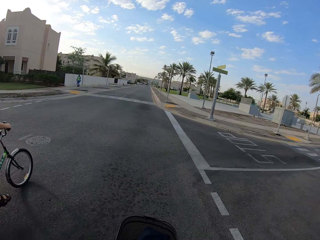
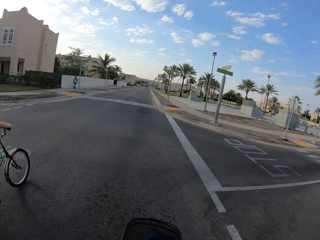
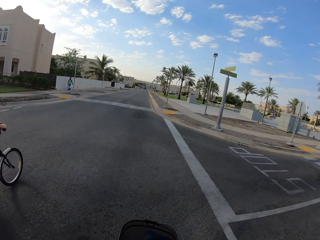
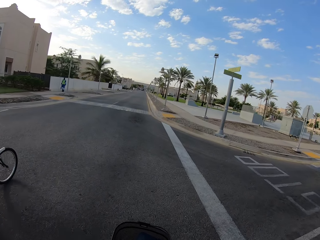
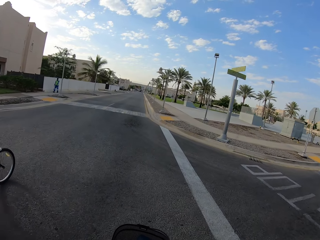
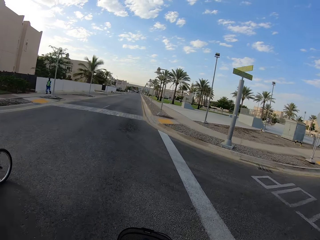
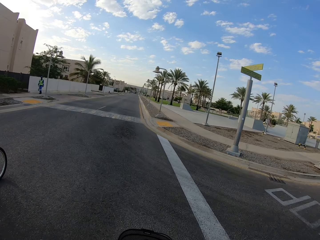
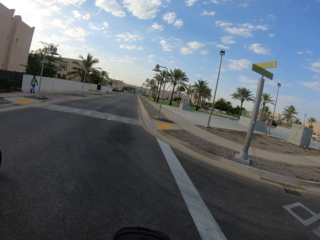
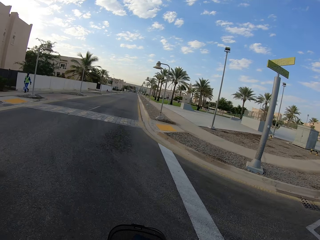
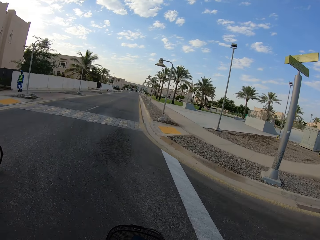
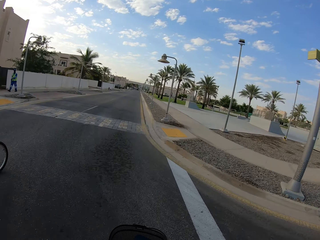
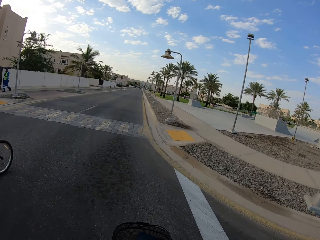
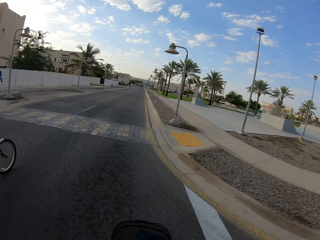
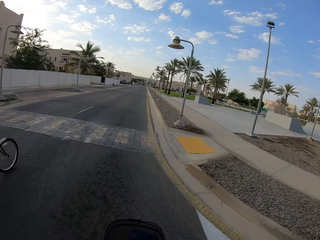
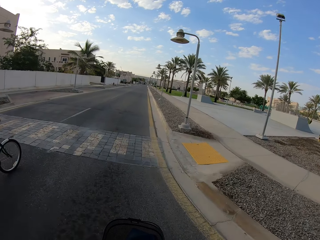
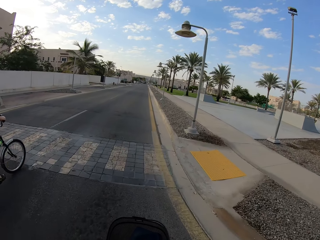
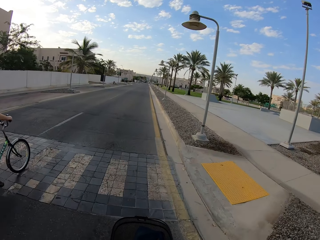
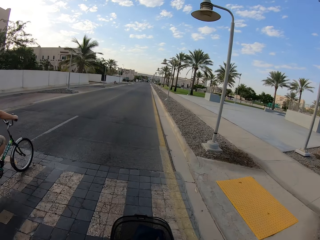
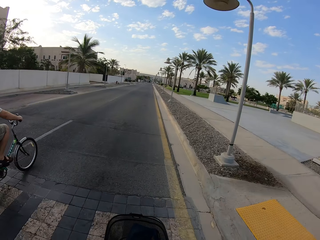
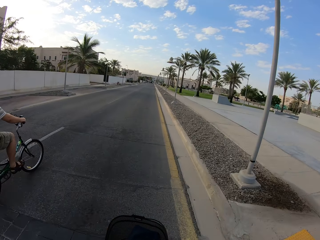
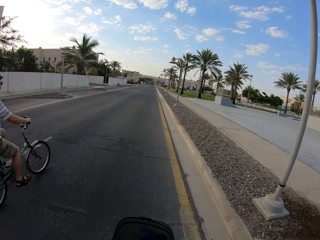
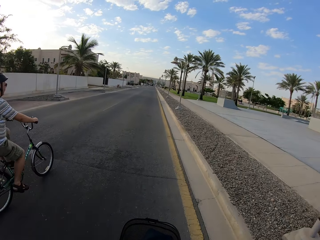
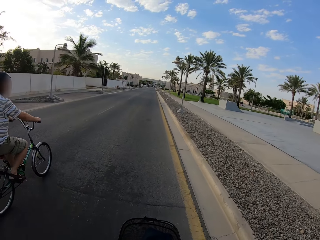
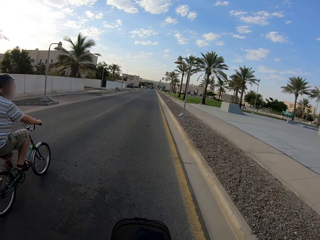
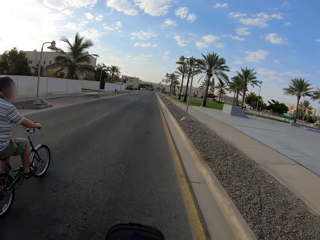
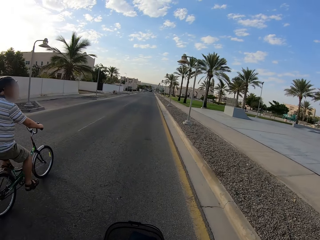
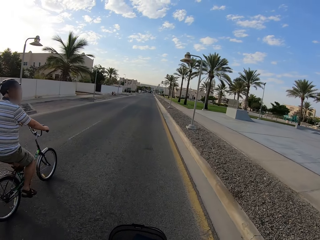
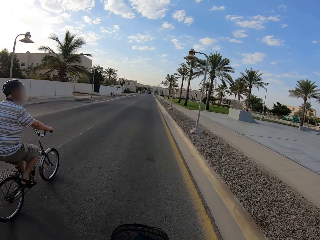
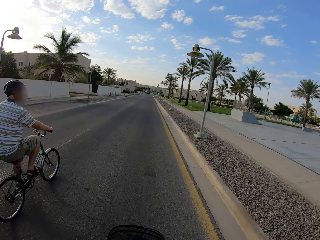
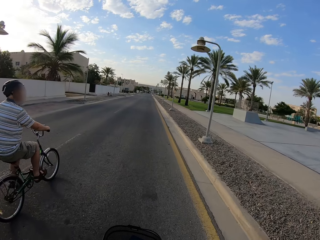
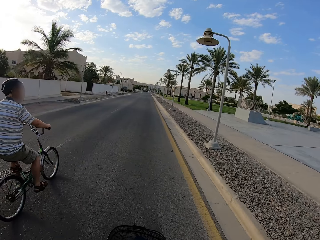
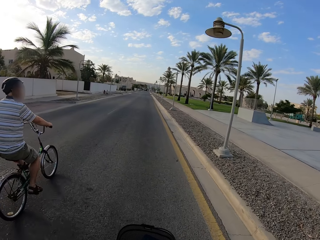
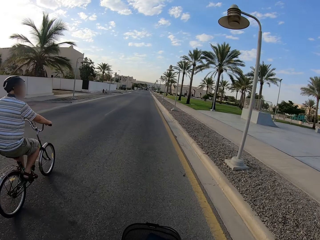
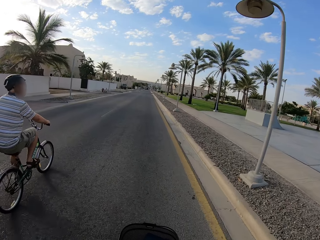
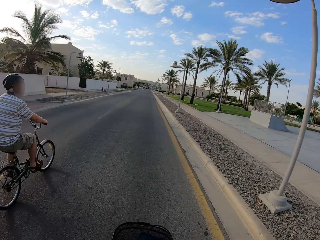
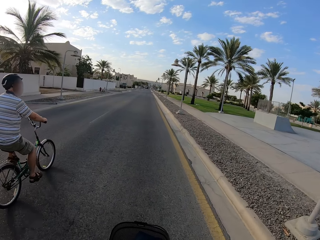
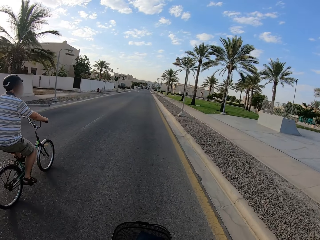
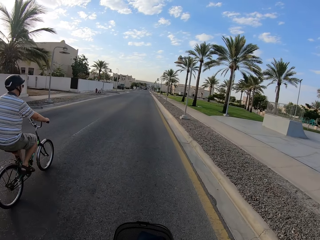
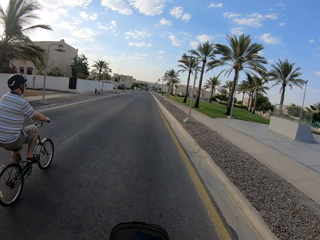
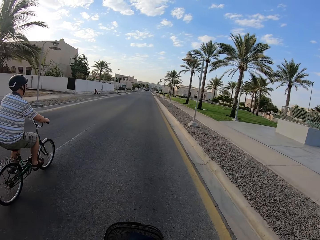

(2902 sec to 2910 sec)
A pedestrian walks in the opposite direction on the road. A cyclist cycles on the road.

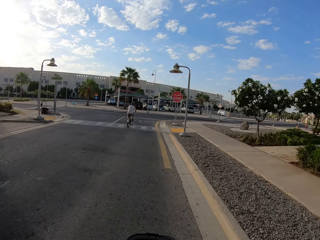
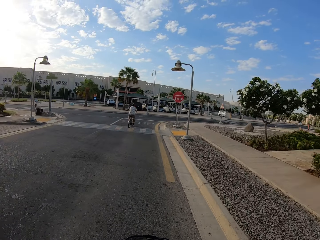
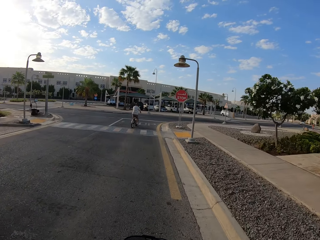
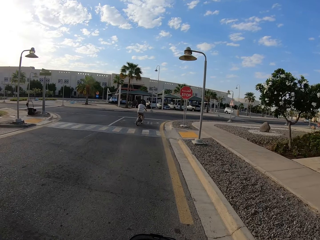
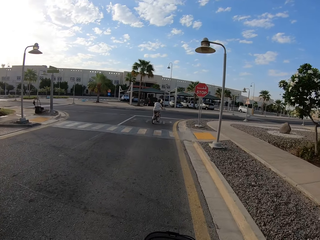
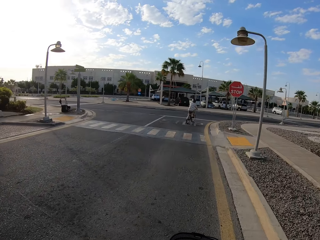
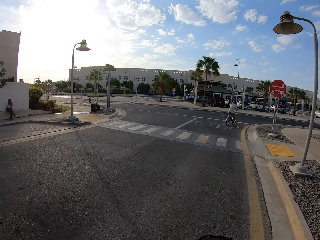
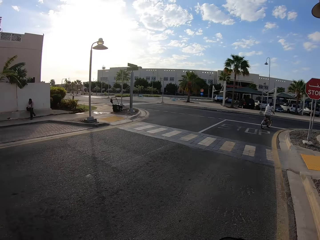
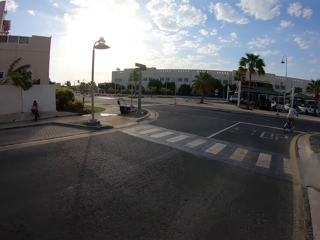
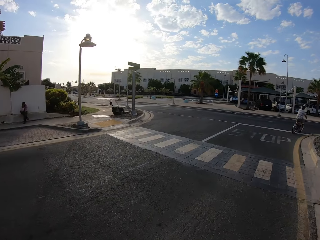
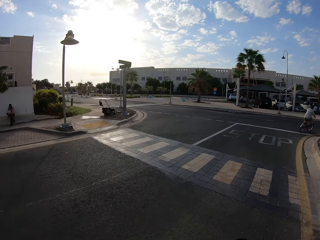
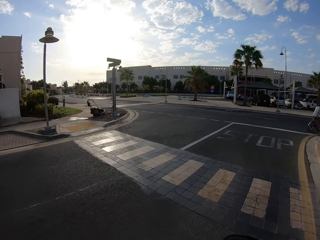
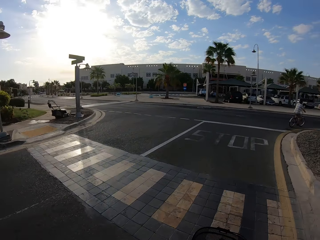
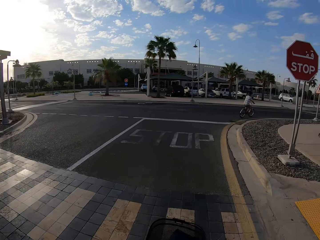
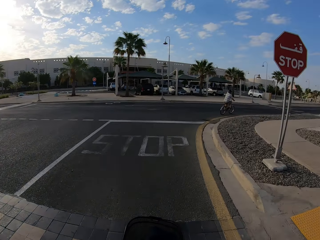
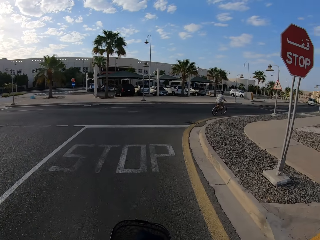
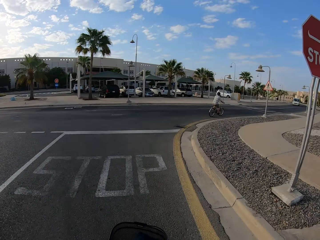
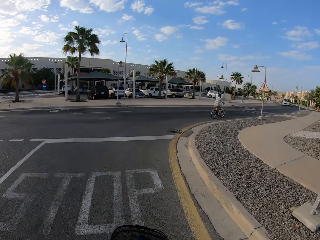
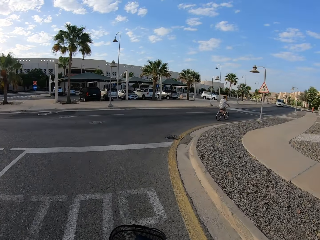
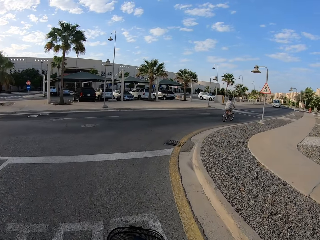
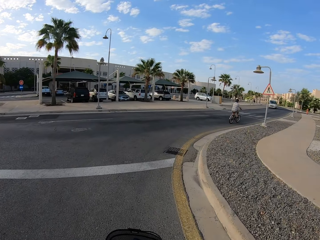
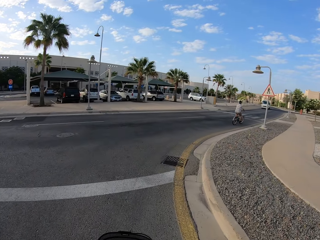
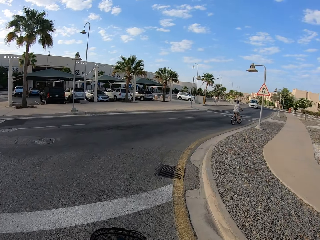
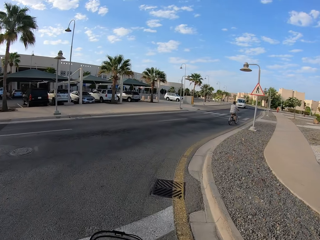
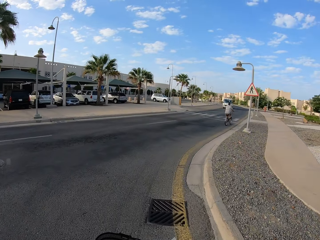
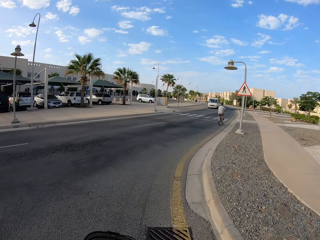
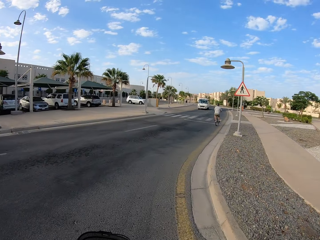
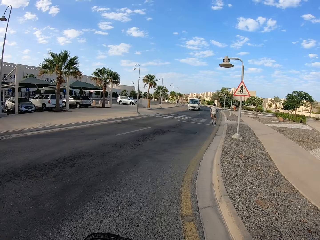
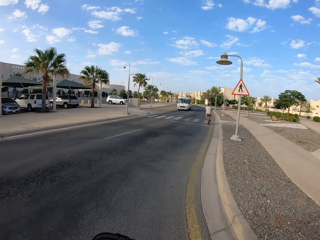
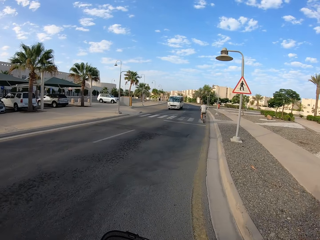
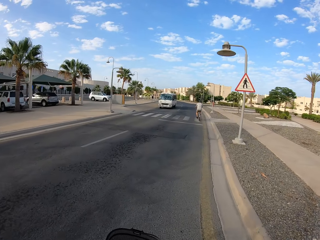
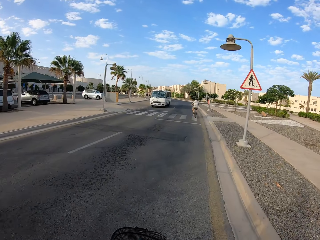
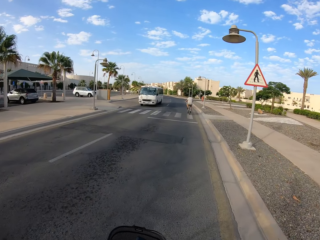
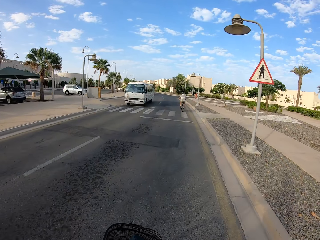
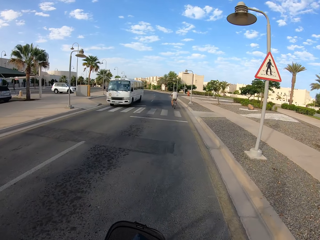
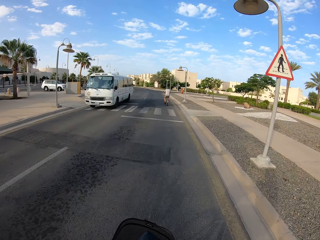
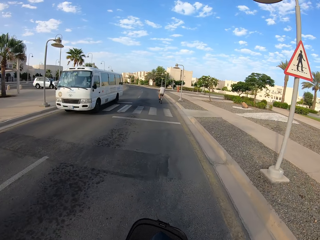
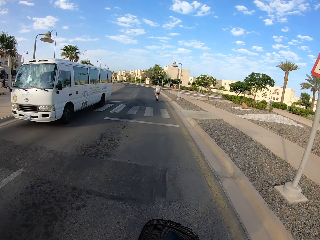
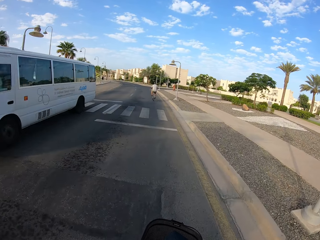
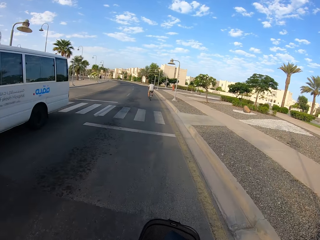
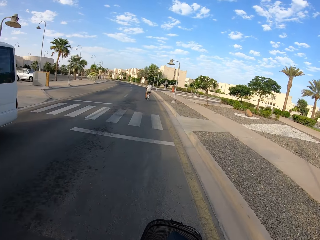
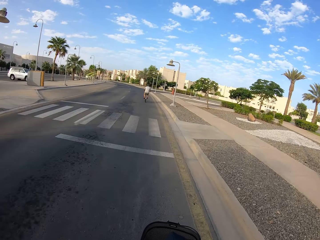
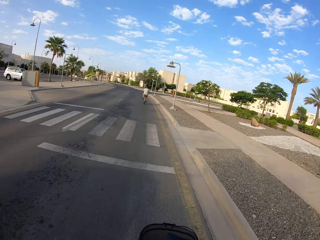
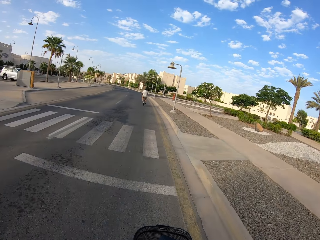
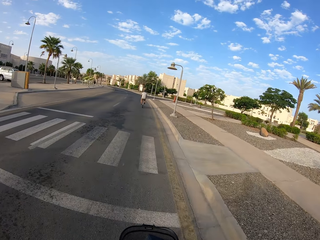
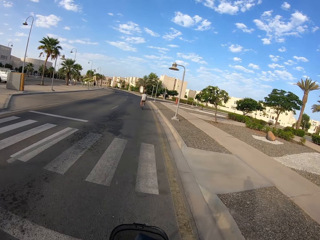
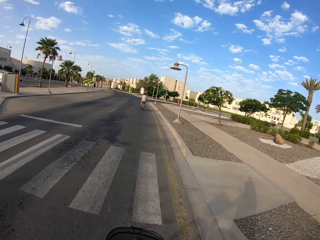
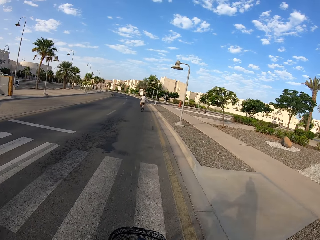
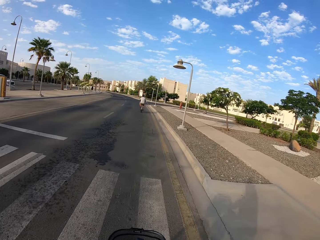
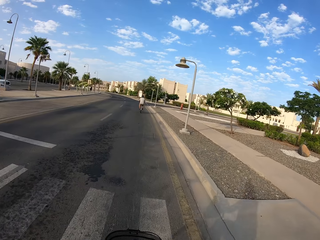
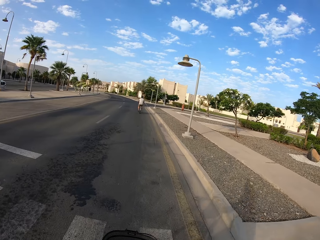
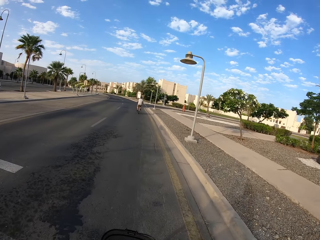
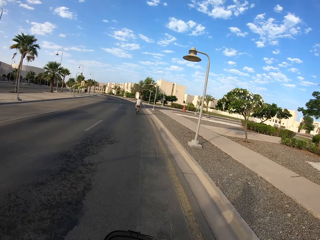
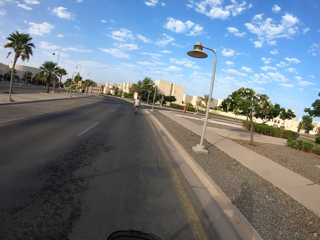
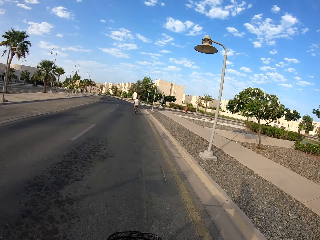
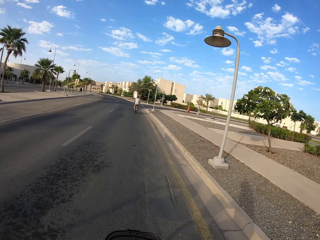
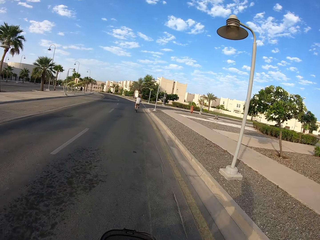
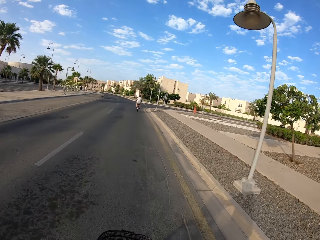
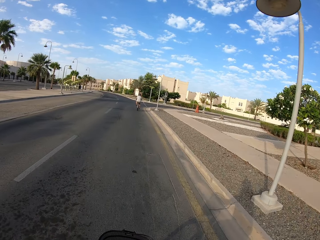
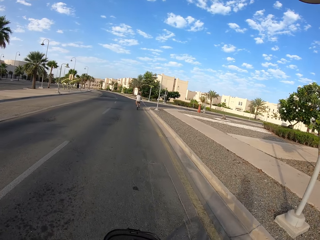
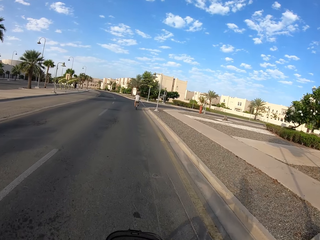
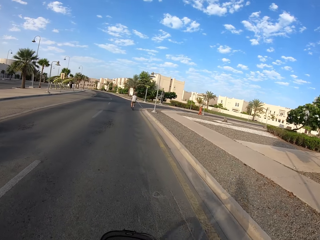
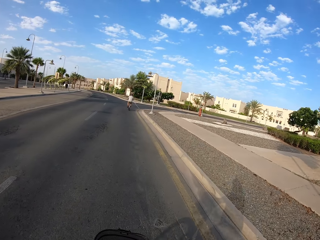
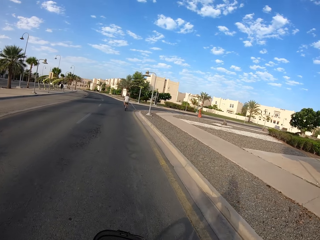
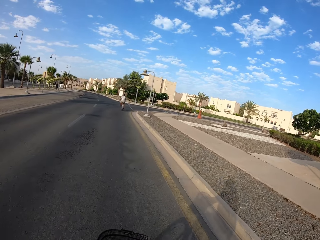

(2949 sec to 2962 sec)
The cyclist makes a right turn with the bicycle on the road. The camera wearer makes a right turn with the bicycle on the road. A white bus drives past the camera wearer.
